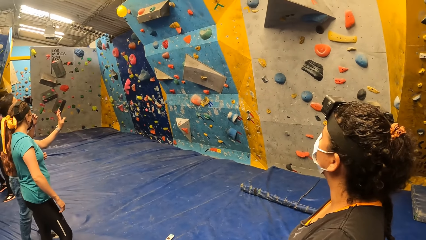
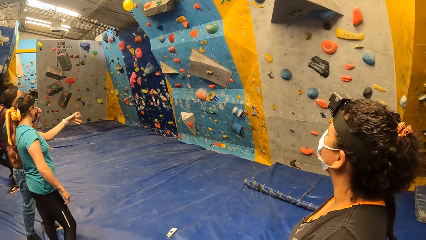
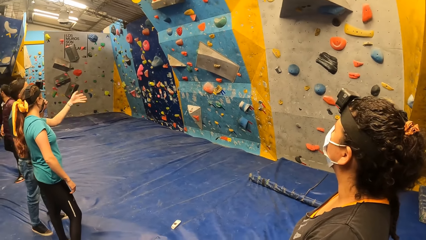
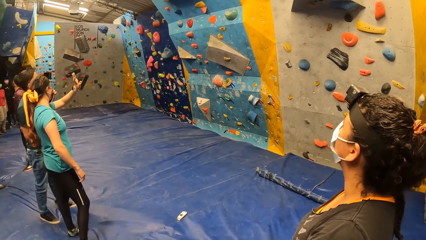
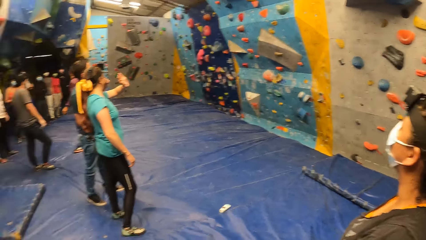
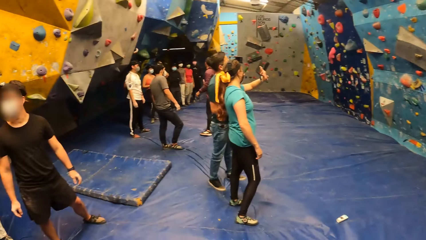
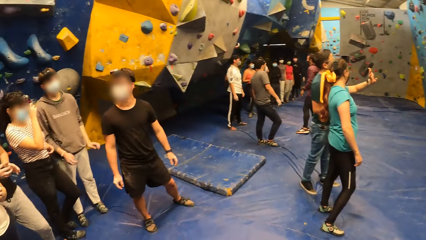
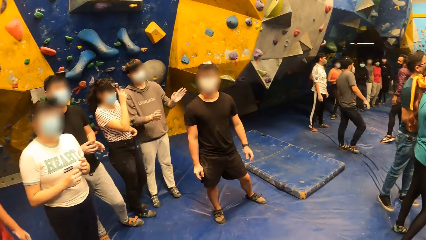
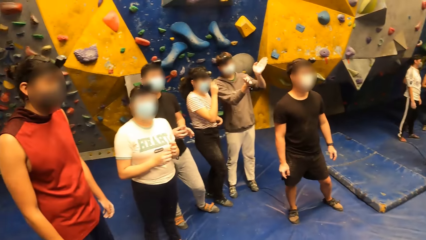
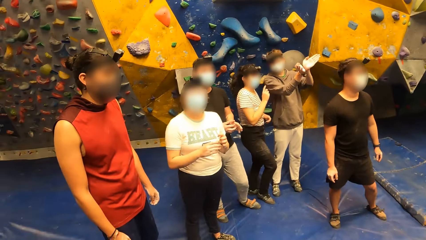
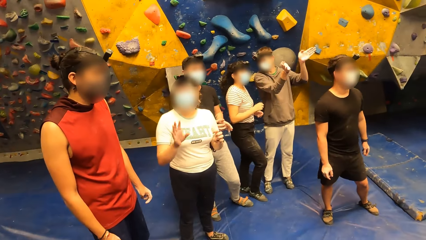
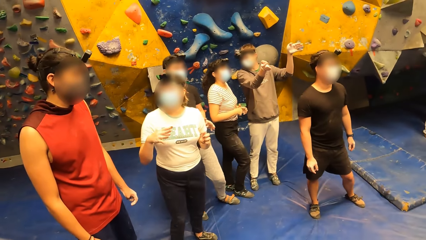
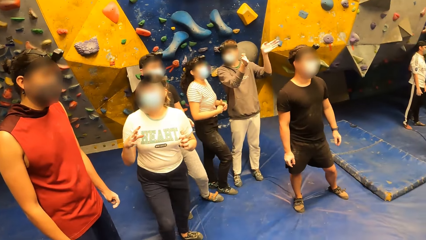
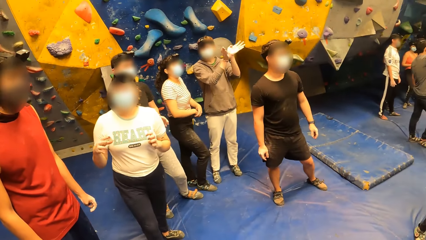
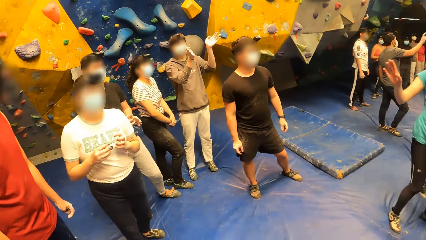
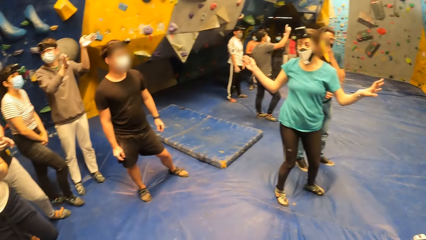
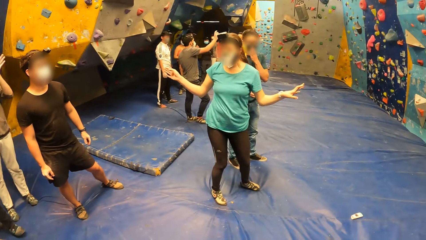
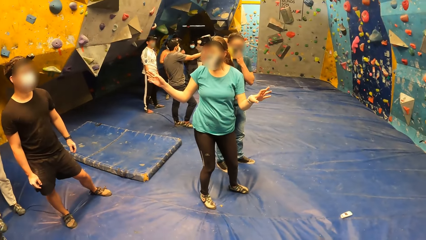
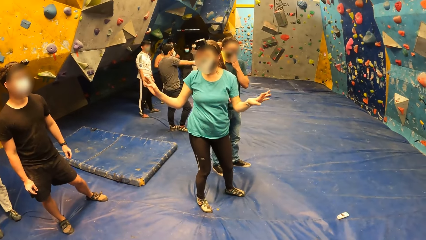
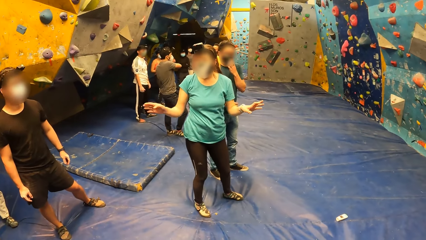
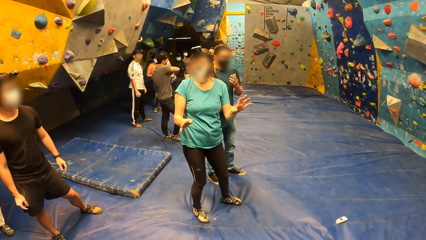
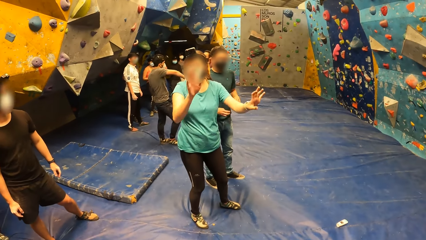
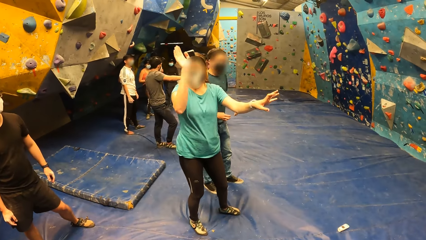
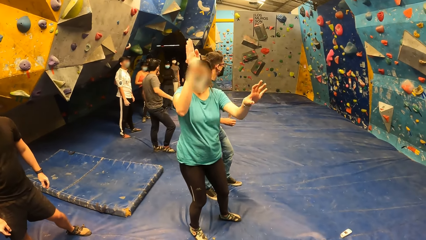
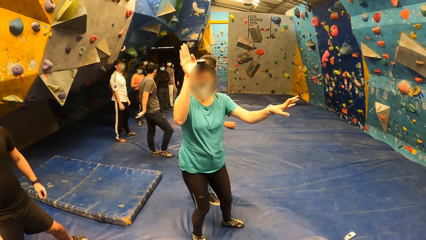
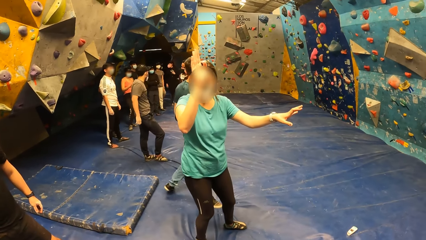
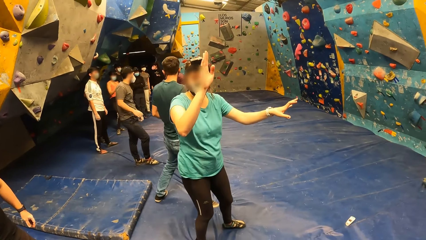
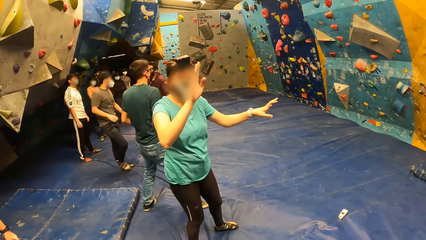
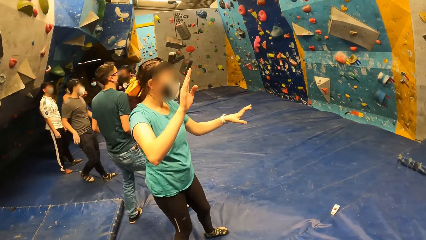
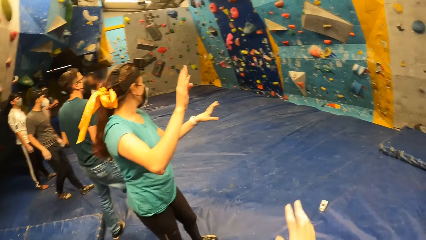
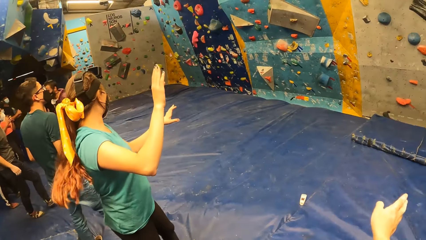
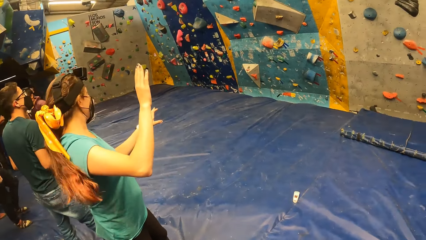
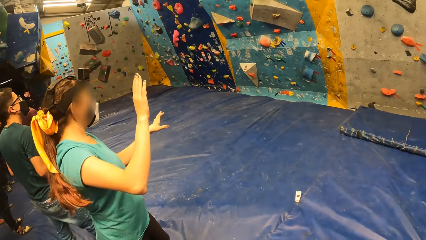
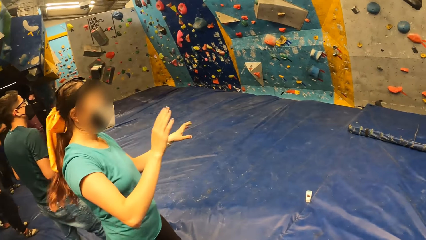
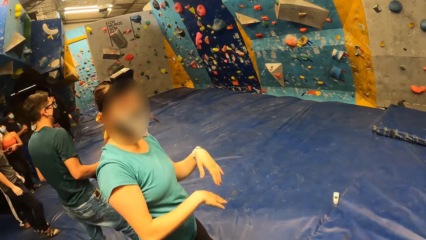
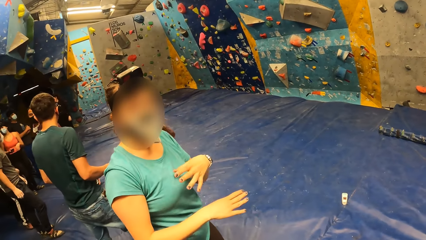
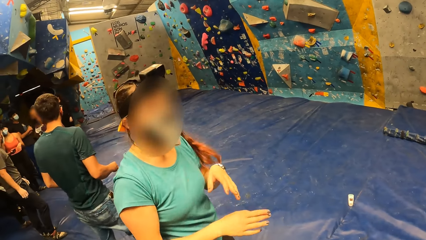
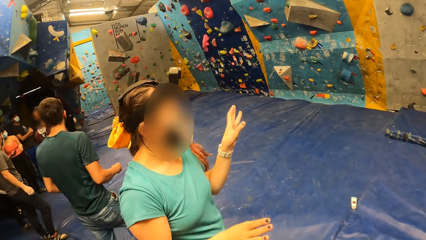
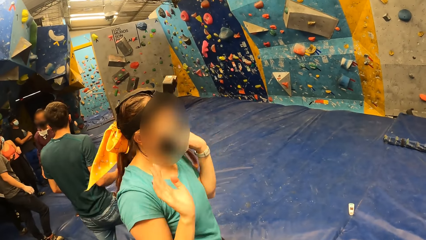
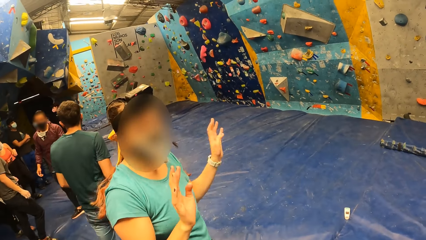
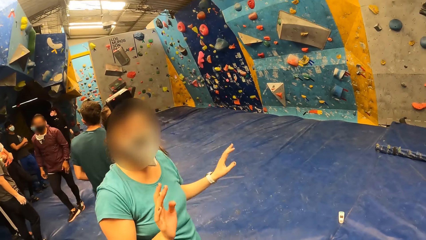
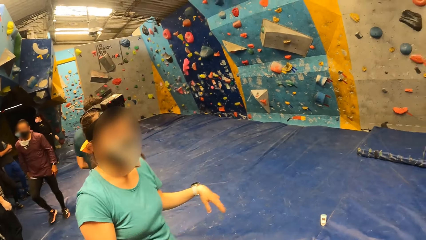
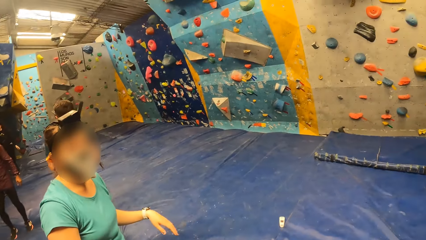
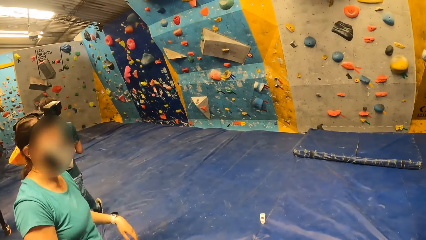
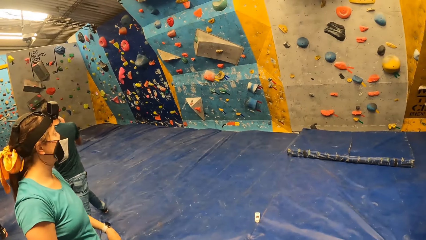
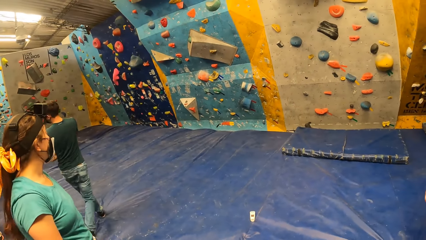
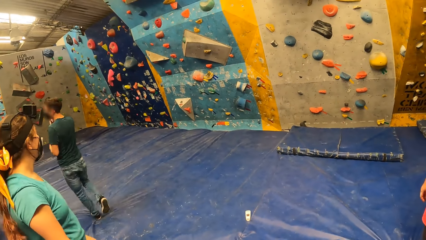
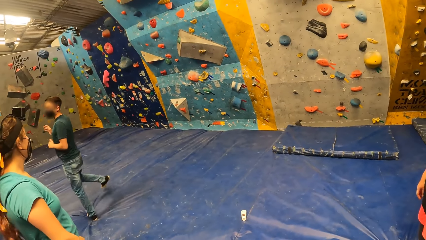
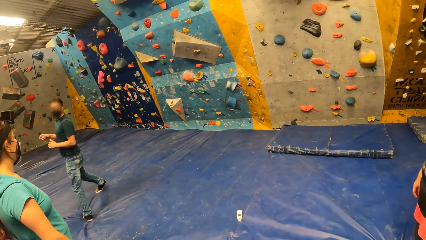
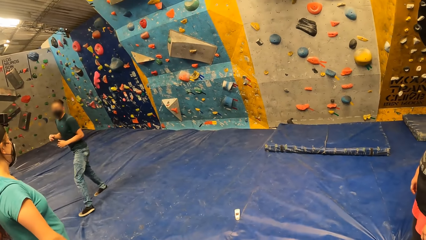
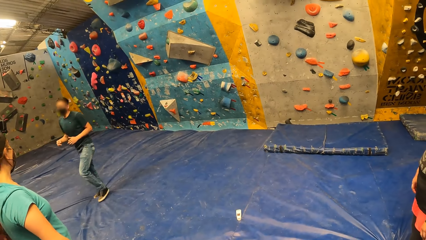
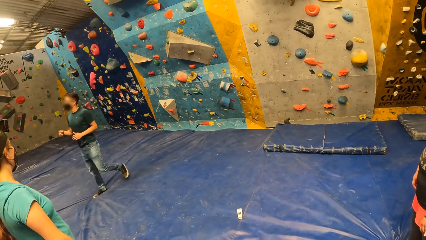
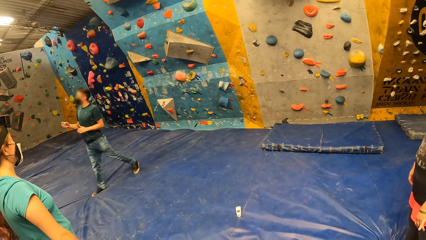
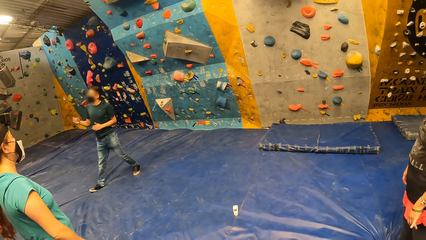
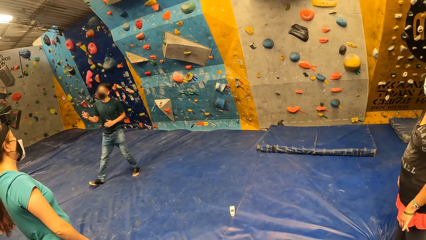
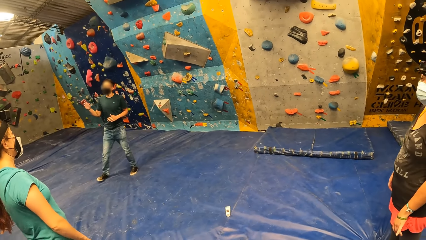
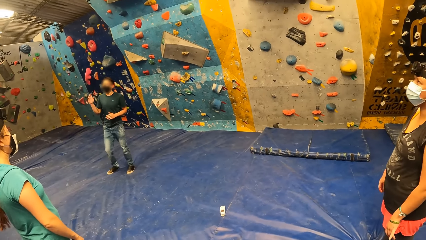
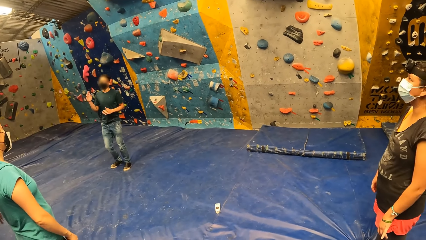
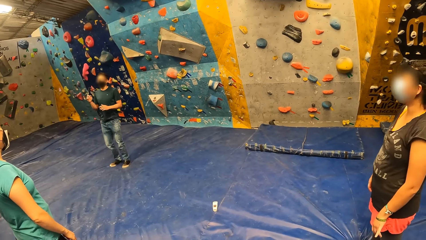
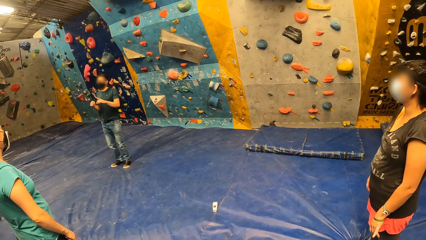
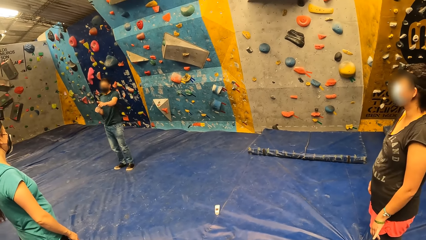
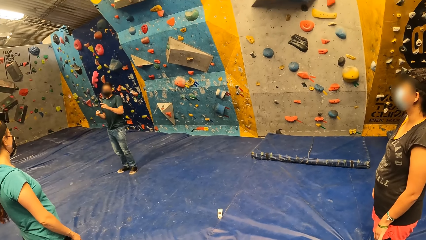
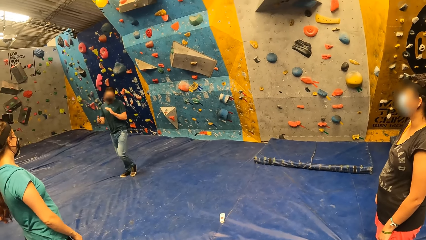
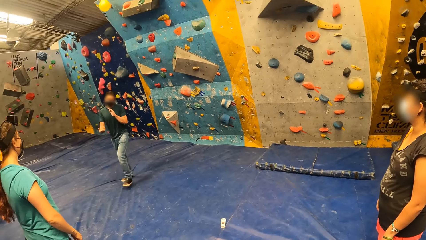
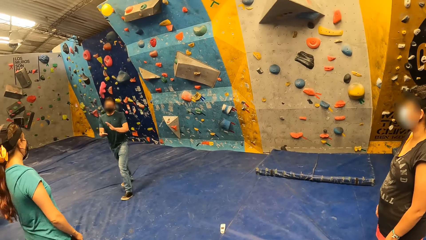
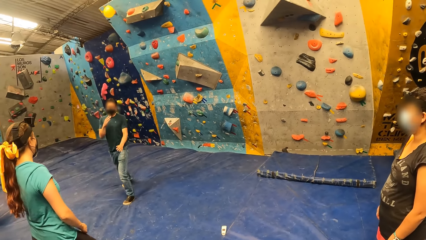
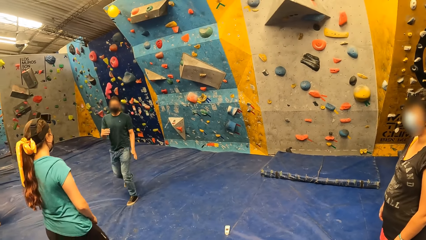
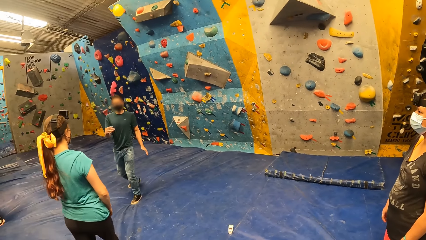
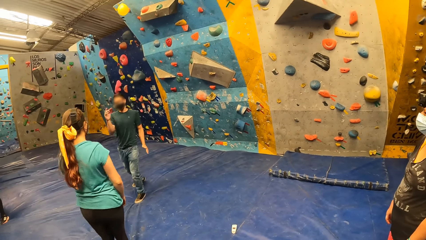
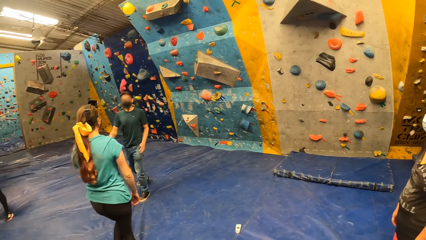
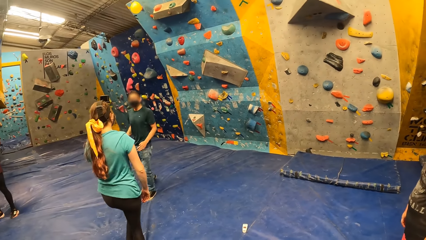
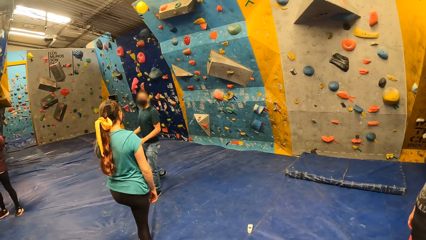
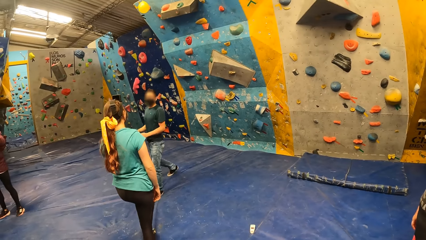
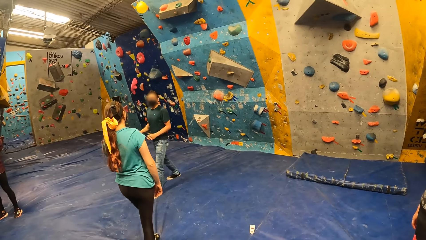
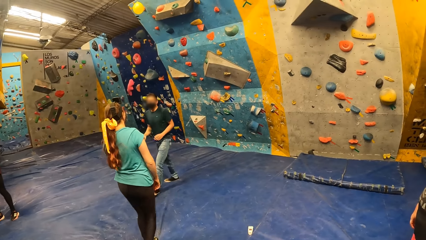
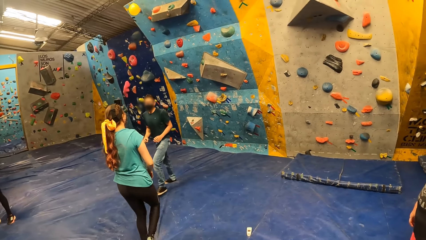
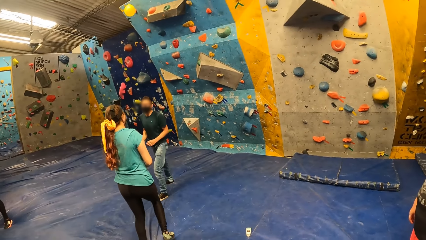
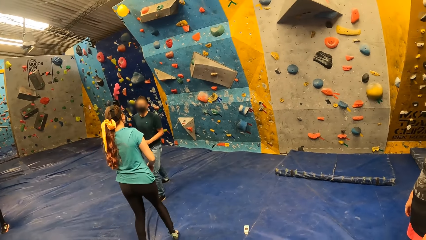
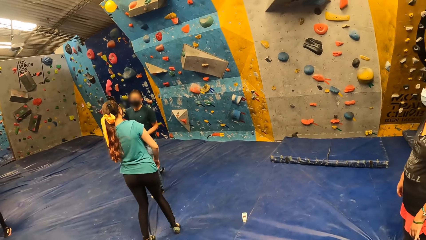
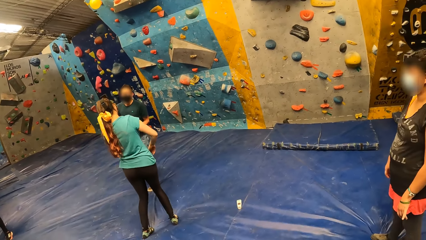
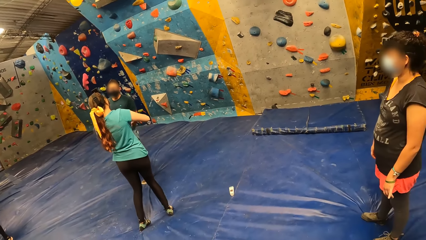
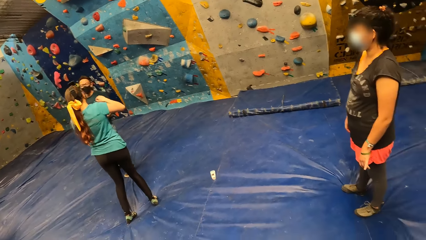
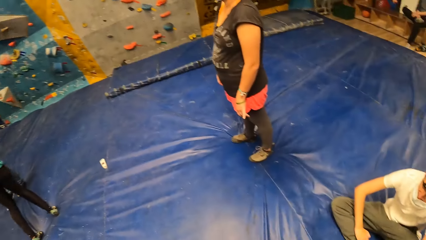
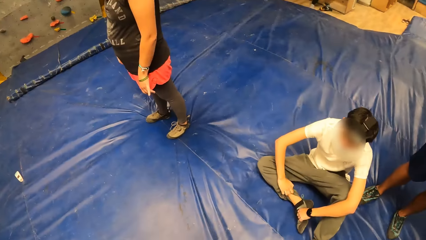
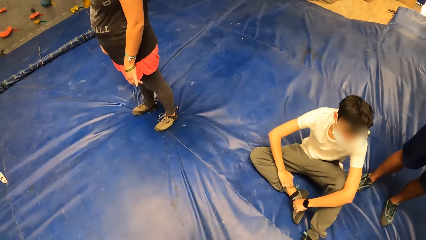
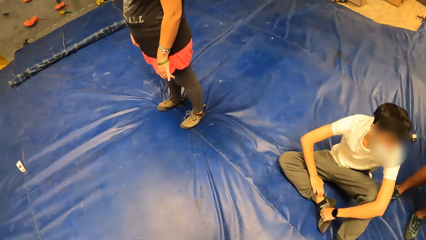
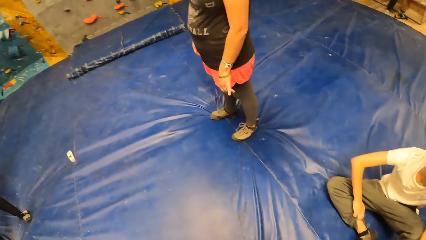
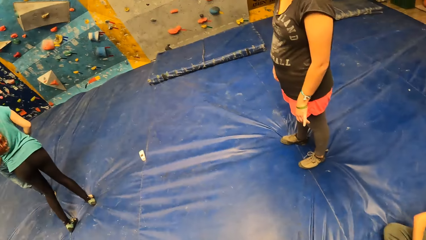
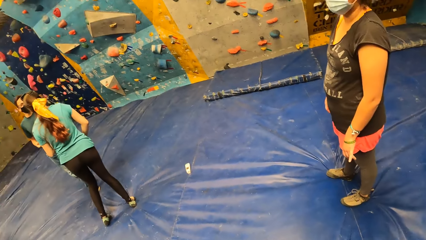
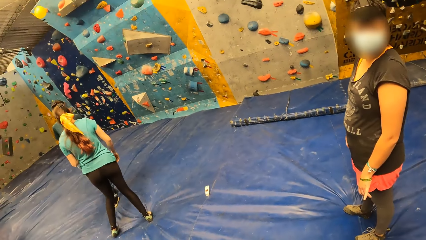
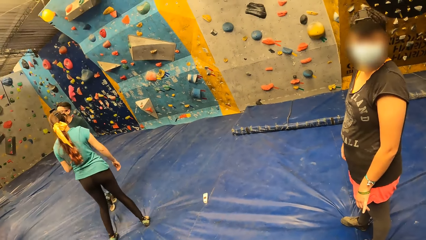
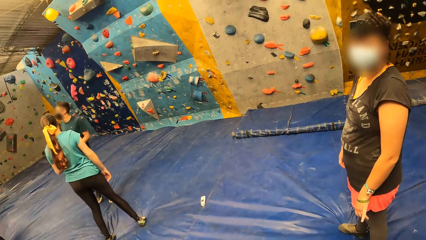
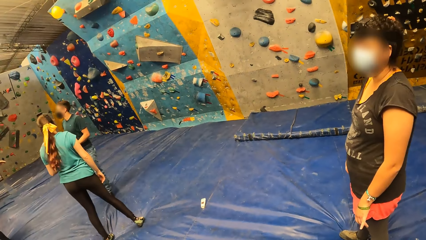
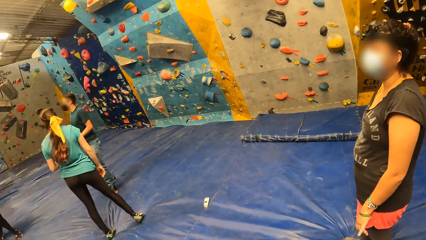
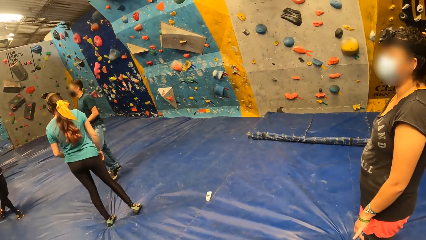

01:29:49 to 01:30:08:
A woman stands on the floor. A woman motions with both hands. Another woman stands on the floor. The camera wearer stands on the floor. The other woman walks on the floor and stands on the floor. The camera wearer stands on the floor.
